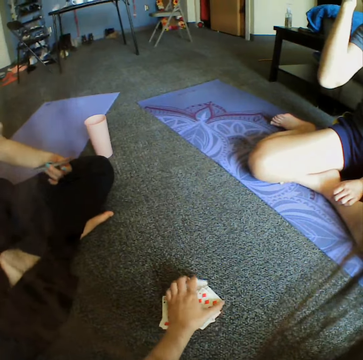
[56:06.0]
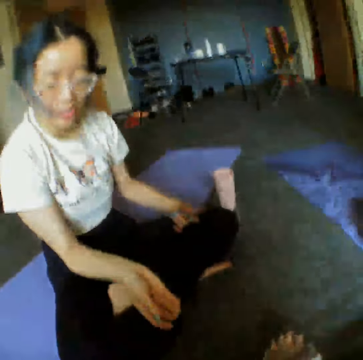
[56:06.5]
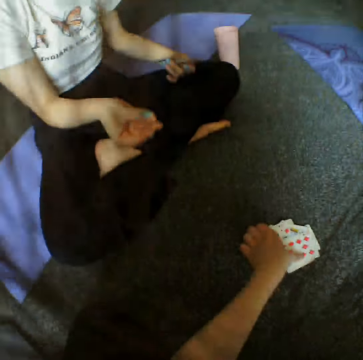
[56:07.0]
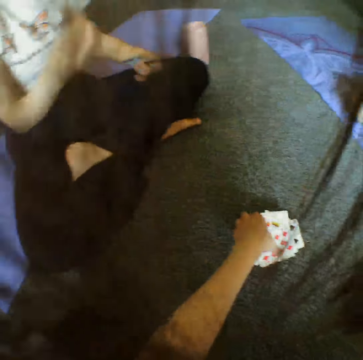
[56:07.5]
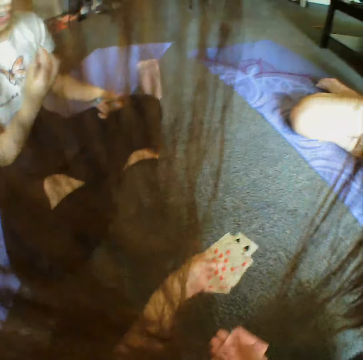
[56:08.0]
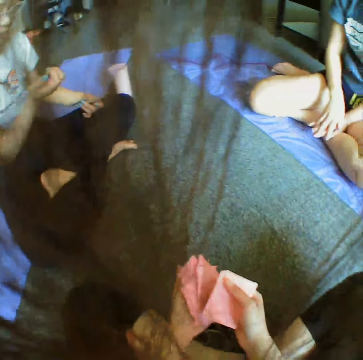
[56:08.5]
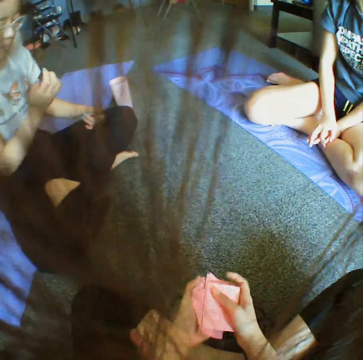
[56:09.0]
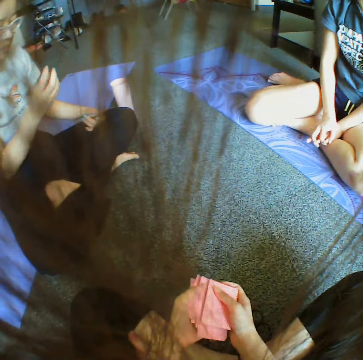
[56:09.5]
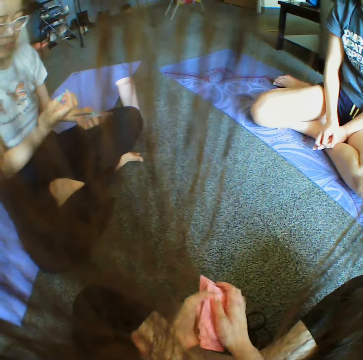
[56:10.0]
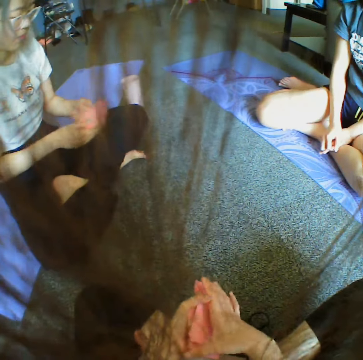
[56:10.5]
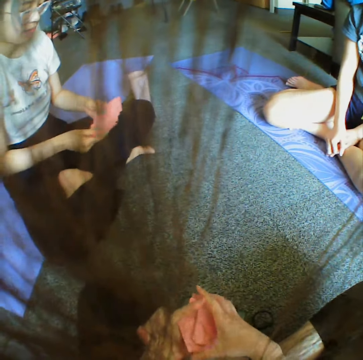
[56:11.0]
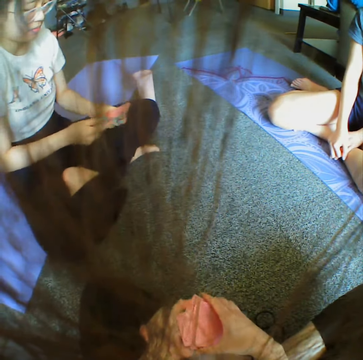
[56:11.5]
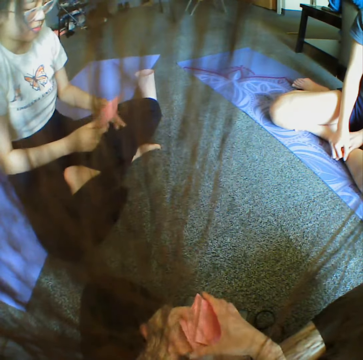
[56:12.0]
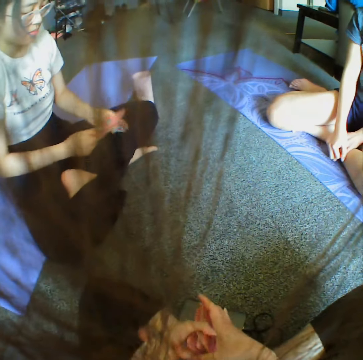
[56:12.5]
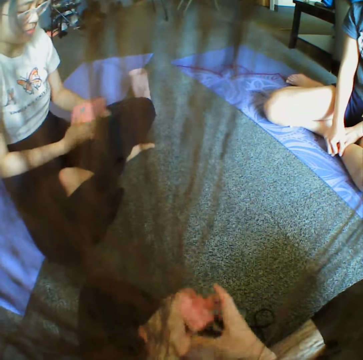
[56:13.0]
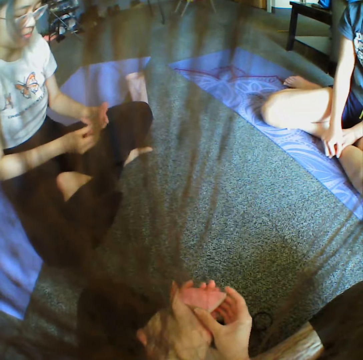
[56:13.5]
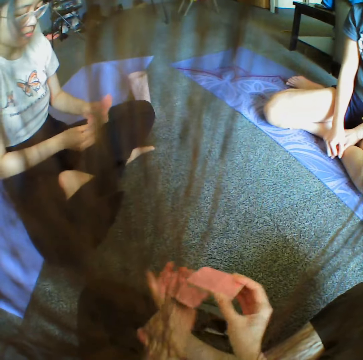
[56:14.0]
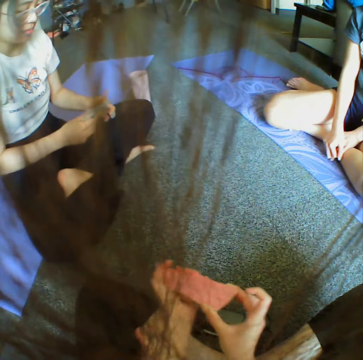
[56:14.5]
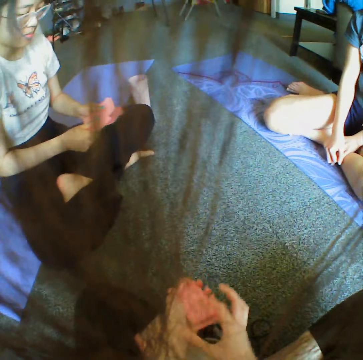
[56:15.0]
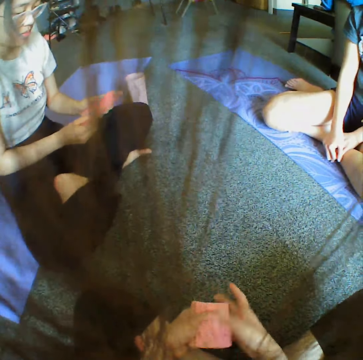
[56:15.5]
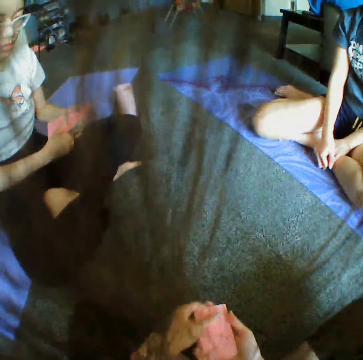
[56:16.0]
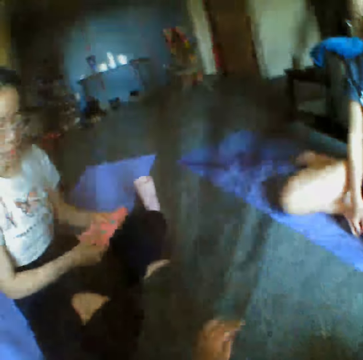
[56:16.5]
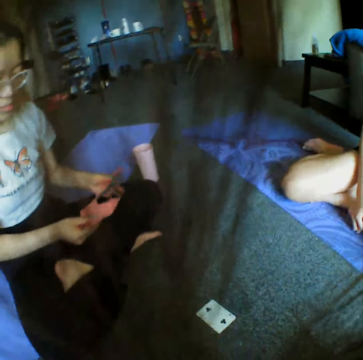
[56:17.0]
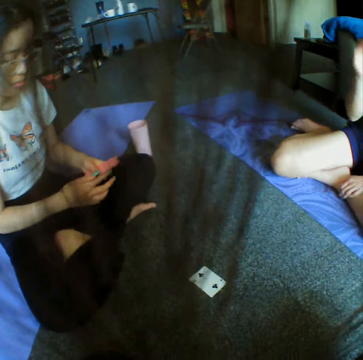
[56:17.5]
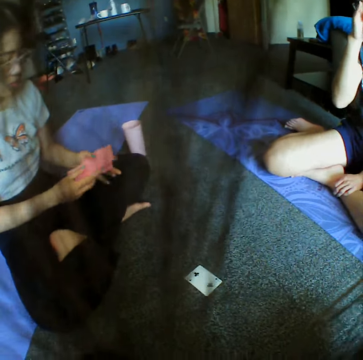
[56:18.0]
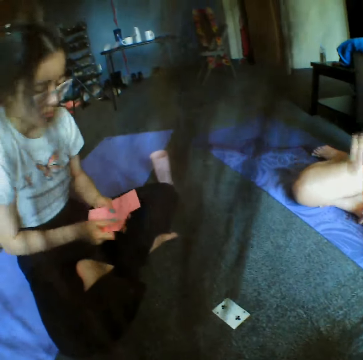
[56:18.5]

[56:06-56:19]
The camera wearer reshuffles the cards. A woman reshuffles the cards. The camera wearer reshuffles the cards. They throw the cards.

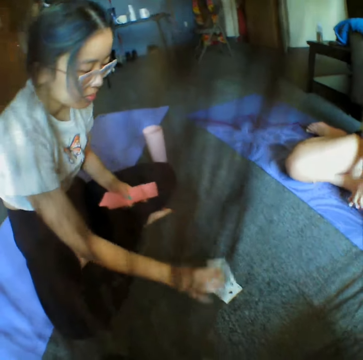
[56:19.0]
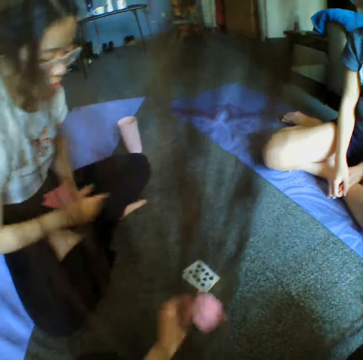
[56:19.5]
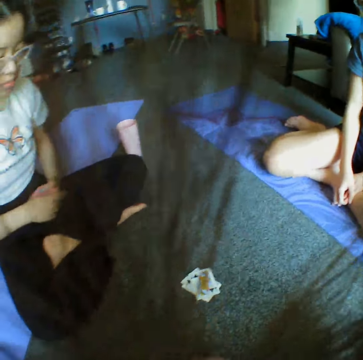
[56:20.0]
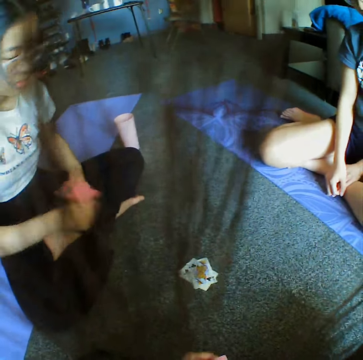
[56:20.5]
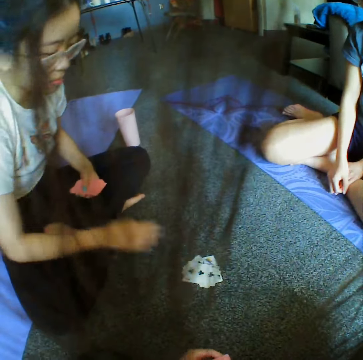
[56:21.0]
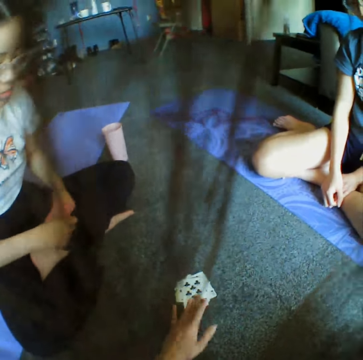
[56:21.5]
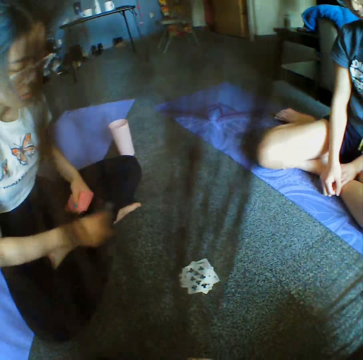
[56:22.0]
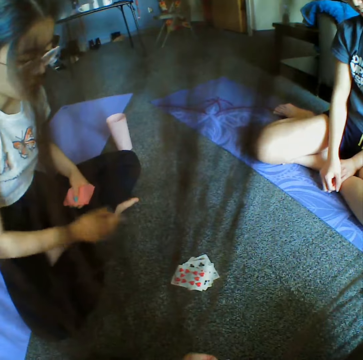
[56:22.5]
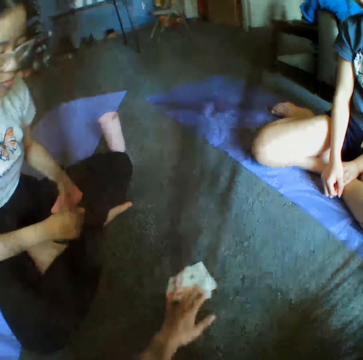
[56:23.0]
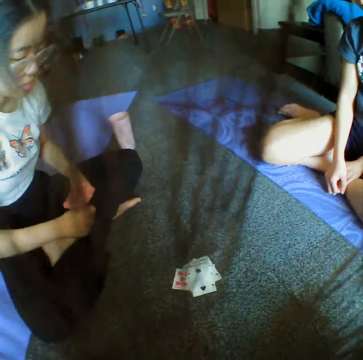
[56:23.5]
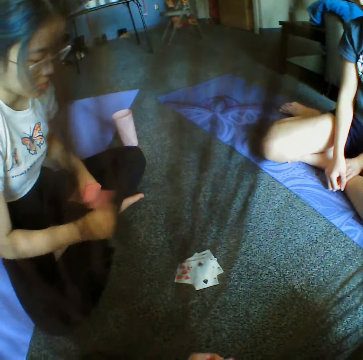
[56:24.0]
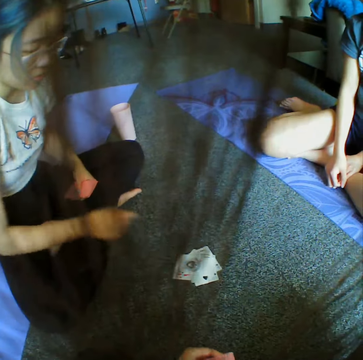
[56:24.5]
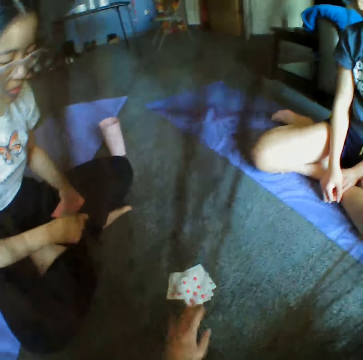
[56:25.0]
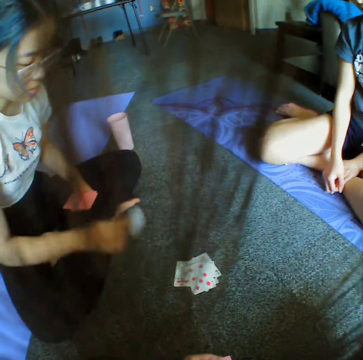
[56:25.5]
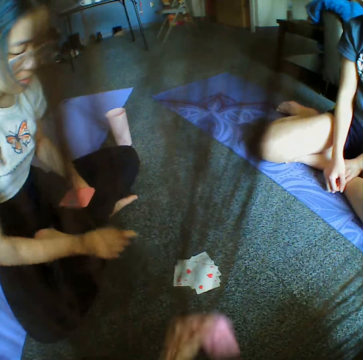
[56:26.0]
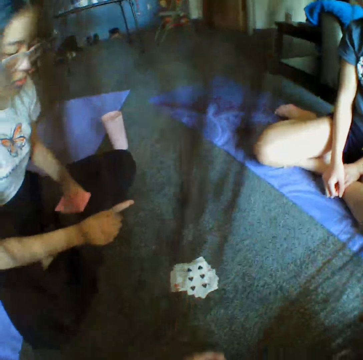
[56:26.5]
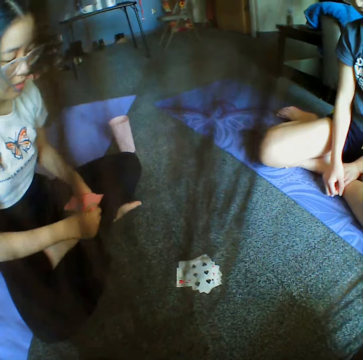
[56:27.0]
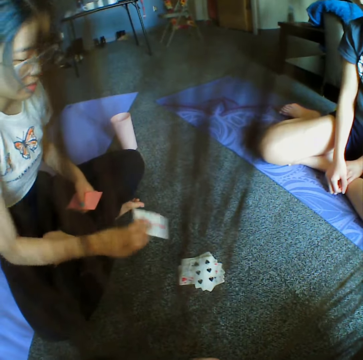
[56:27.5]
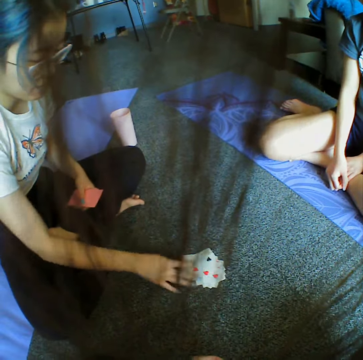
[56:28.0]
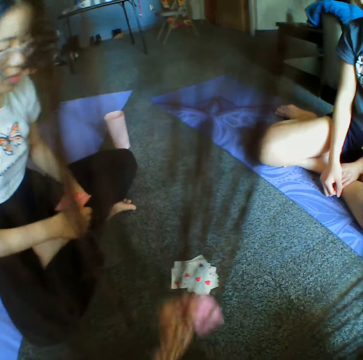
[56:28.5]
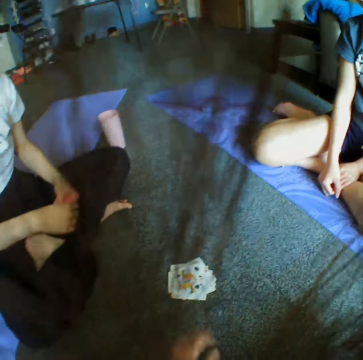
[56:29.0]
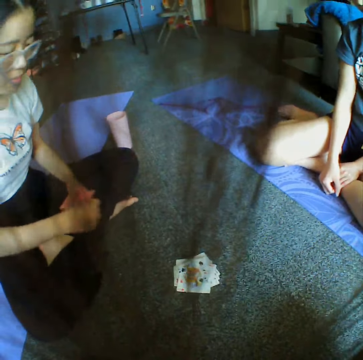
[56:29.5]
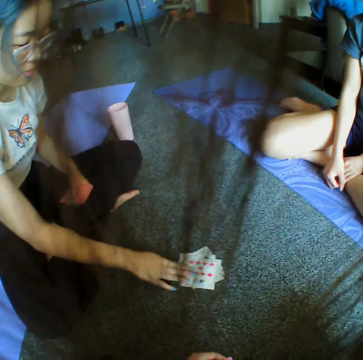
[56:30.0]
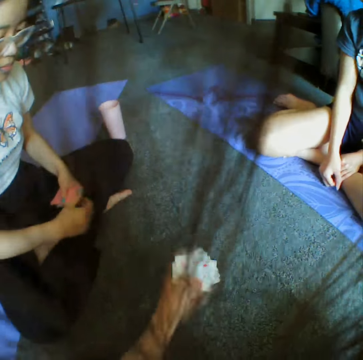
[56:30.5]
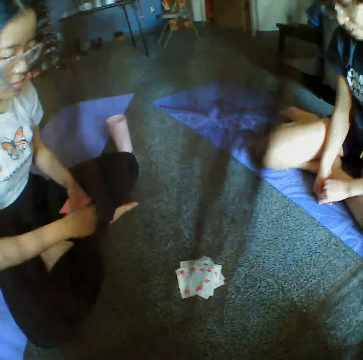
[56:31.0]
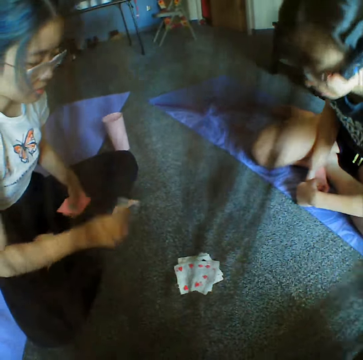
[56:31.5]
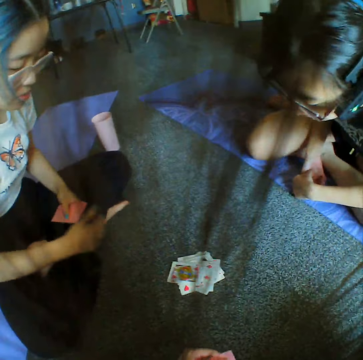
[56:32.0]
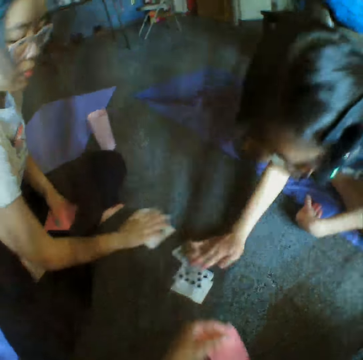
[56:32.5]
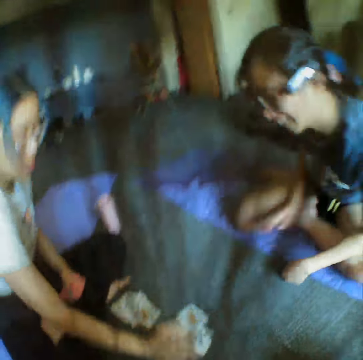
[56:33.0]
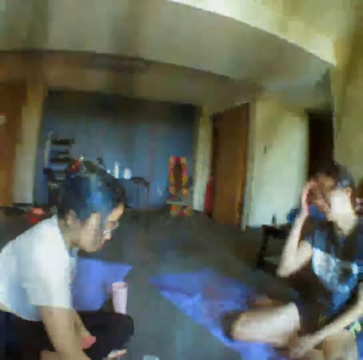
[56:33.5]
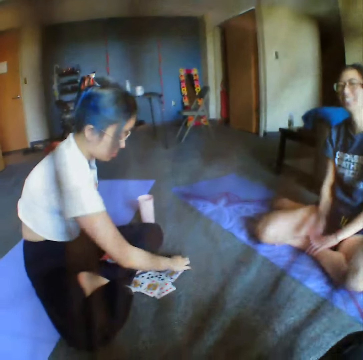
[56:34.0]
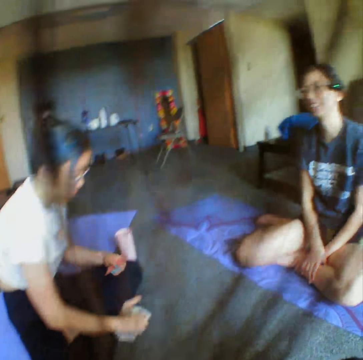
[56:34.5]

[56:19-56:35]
A woman places down the card. The camera wearer places down the card. The woman places down the card. The camera wearer places down the card. The woman places down the card. The camera wearer places down the card. The woman places down the card. The camera wearer places down the card. The woman places down the card. The camera wearer places down the card. The woman places down the card. The camera wearer places down the card. The woman places down the card. The camera wearer places down the card. The woman places down the card. Another woman taps the cards.

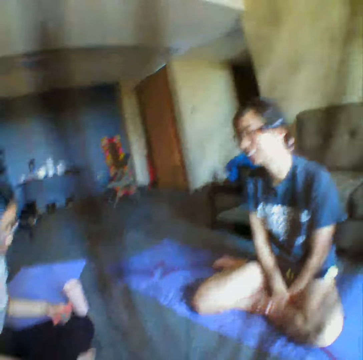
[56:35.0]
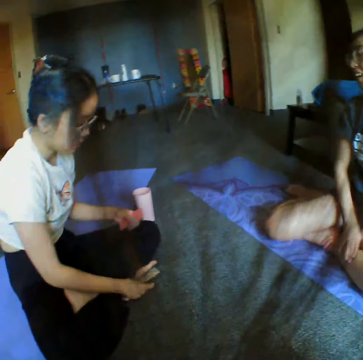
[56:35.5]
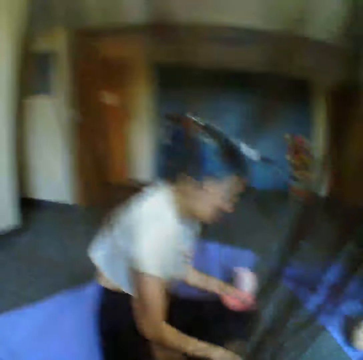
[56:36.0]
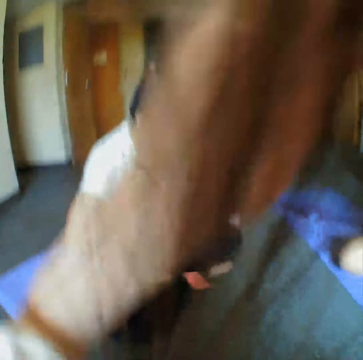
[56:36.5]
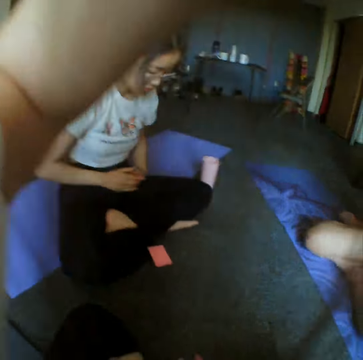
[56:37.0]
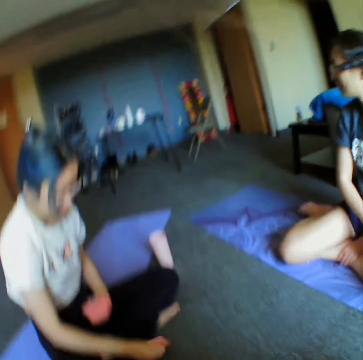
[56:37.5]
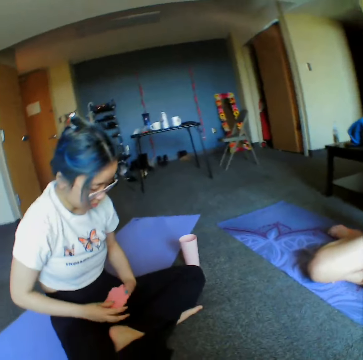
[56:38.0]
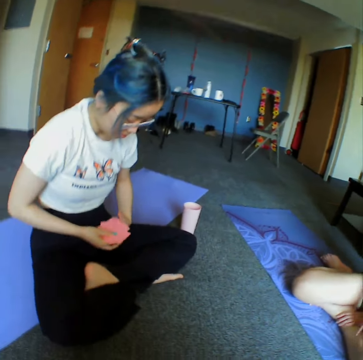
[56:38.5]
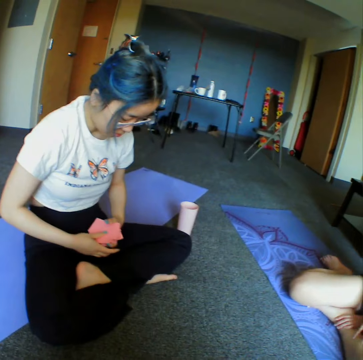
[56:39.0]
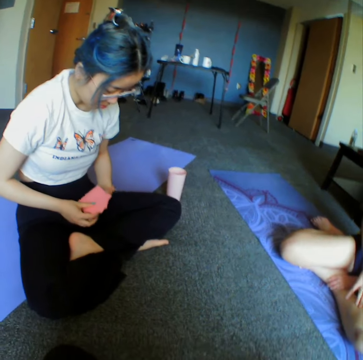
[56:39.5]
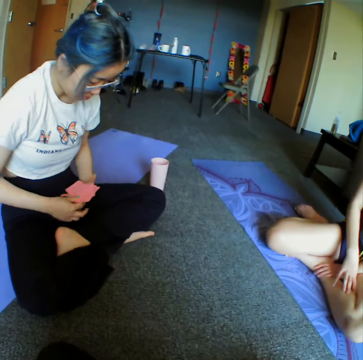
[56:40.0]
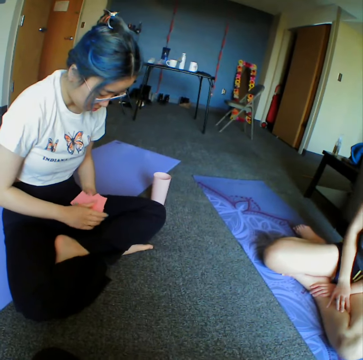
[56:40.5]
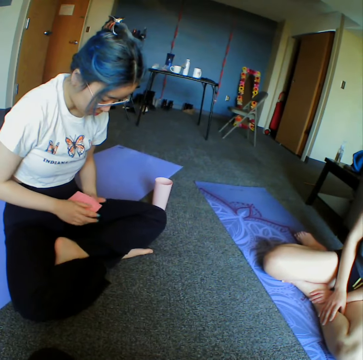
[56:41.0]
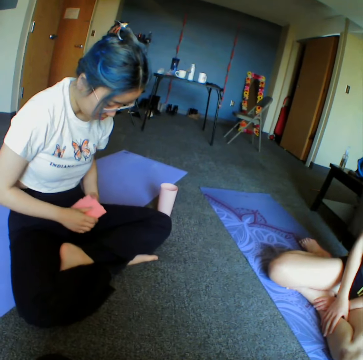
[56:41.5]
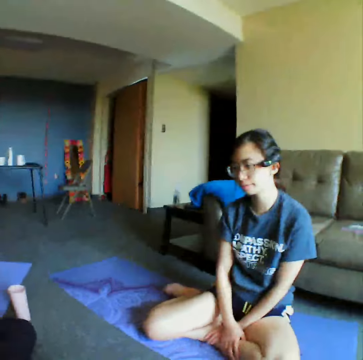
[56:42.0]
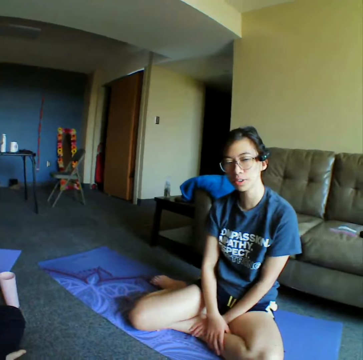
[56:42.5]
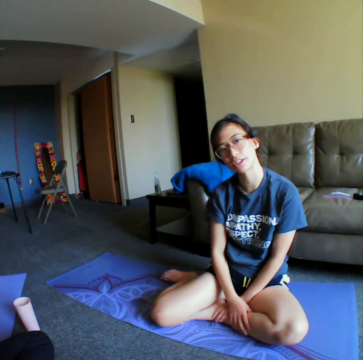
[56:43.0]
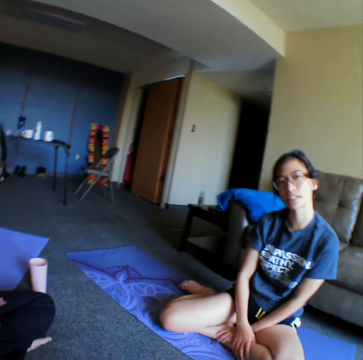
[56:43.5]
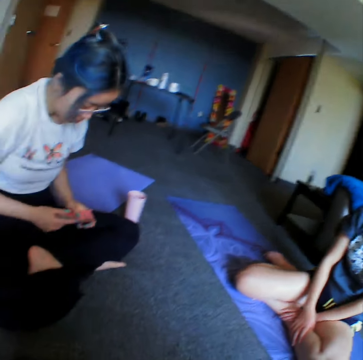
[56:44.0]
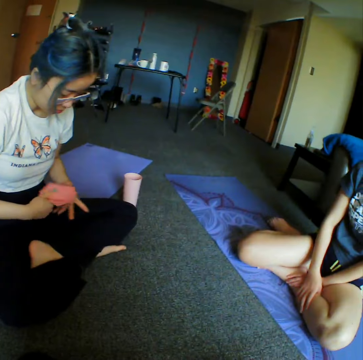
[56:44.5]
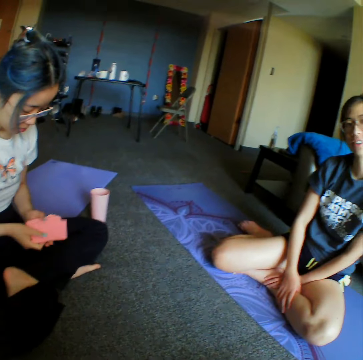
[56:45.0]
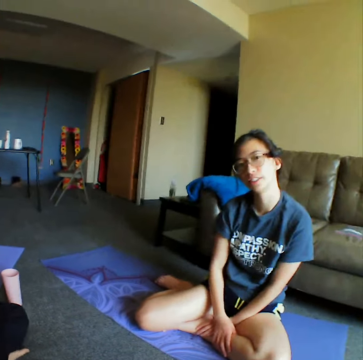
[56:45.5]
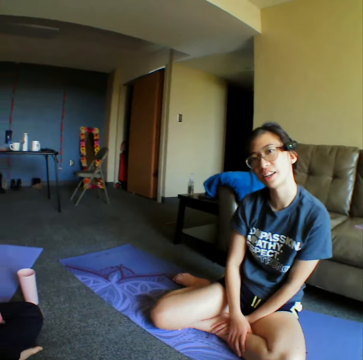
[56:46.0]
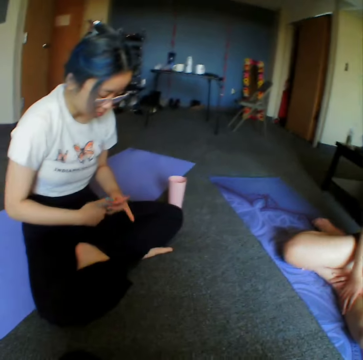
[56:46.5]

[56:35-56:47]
A woman takes the cards. The camera wearer adjusts the camera. The woman reshuffles the cards. The camera wearer looks at another woman.
